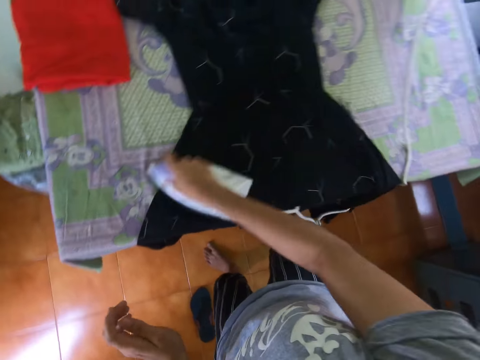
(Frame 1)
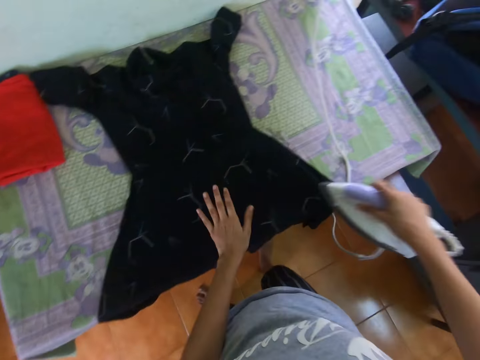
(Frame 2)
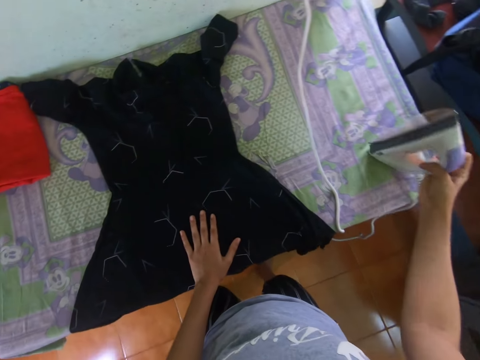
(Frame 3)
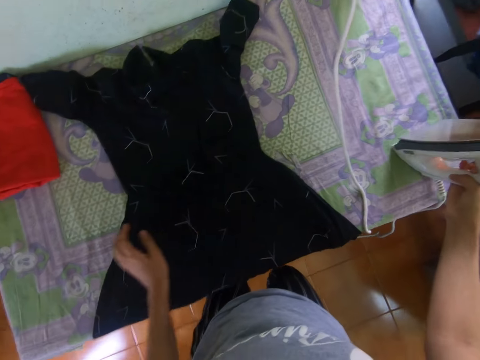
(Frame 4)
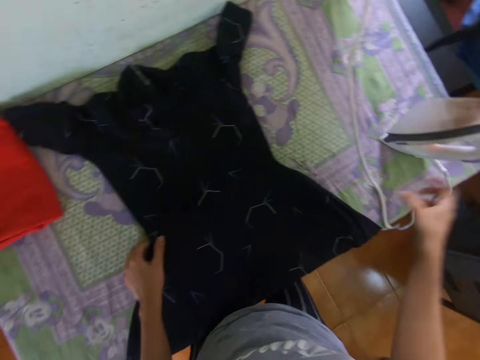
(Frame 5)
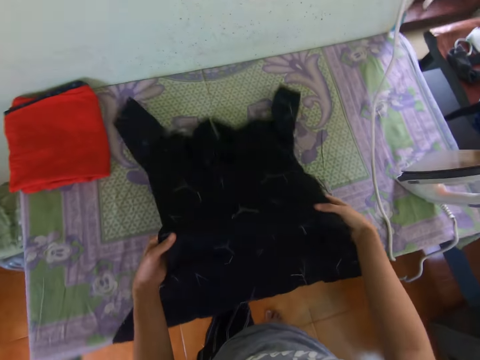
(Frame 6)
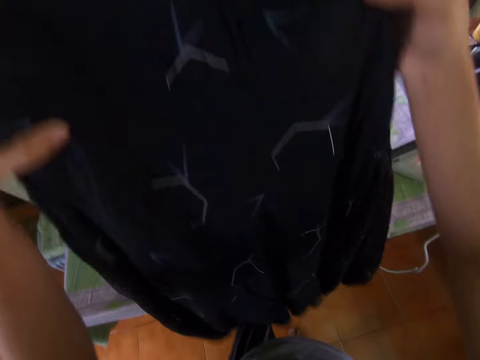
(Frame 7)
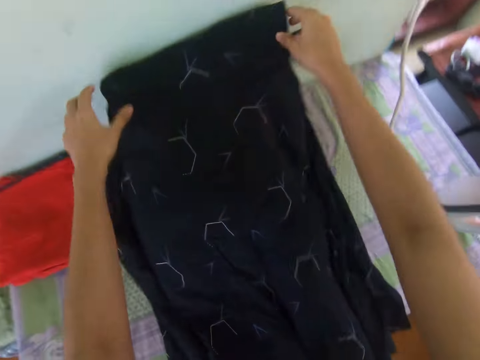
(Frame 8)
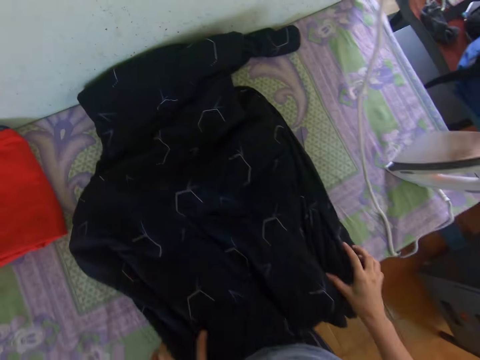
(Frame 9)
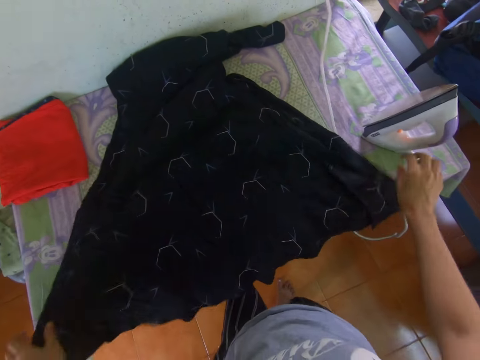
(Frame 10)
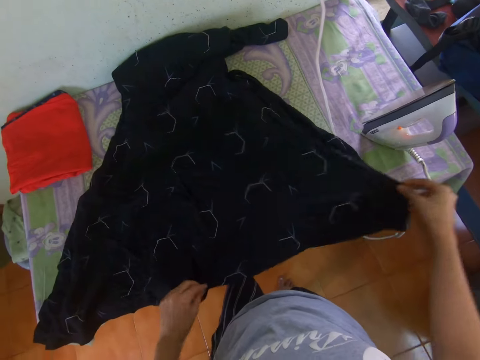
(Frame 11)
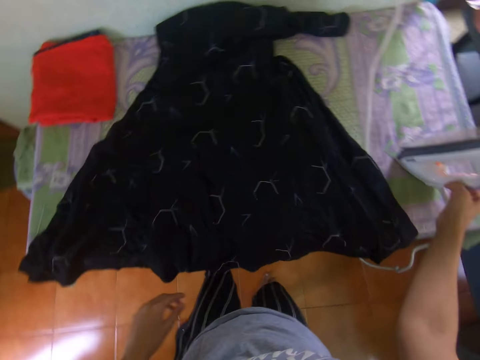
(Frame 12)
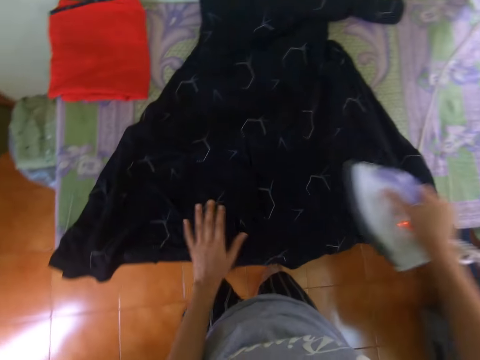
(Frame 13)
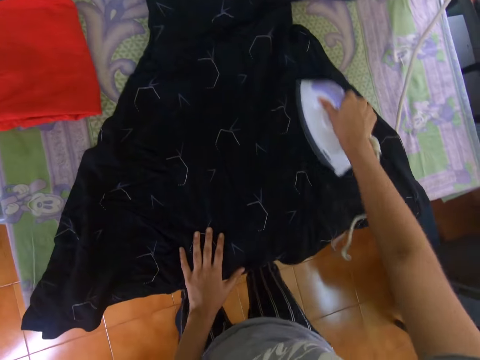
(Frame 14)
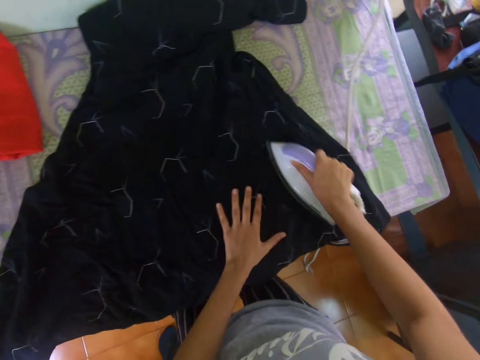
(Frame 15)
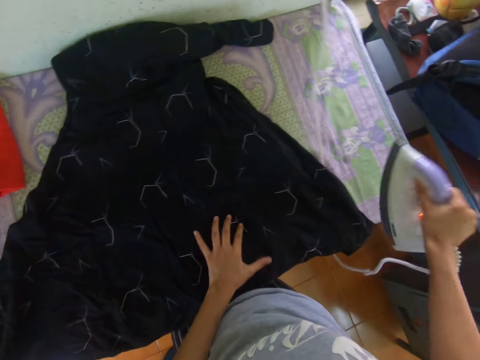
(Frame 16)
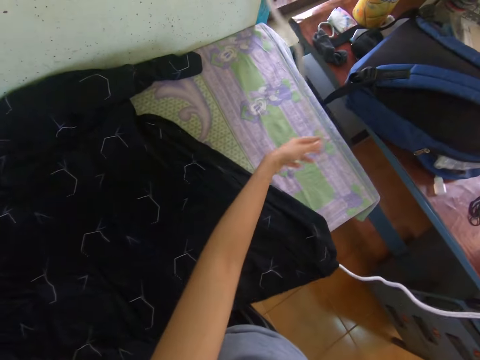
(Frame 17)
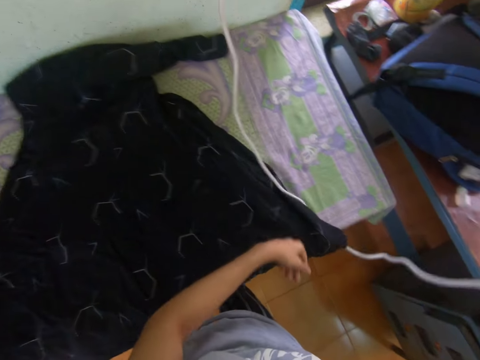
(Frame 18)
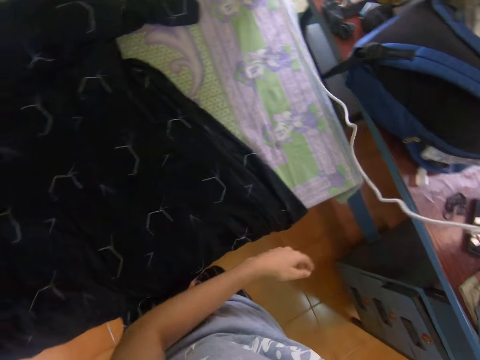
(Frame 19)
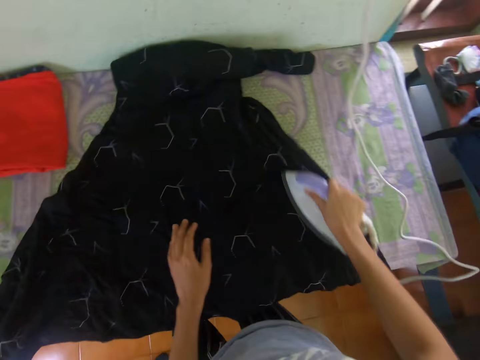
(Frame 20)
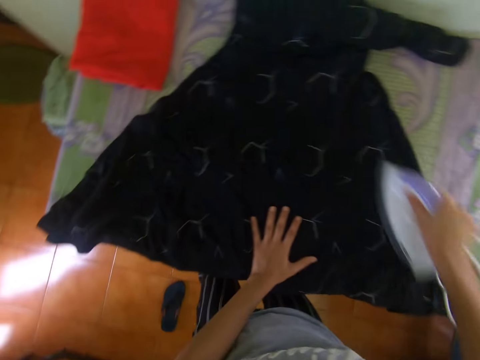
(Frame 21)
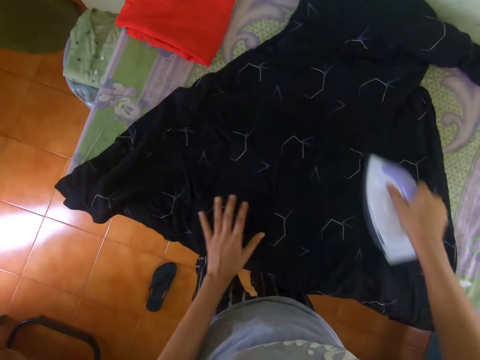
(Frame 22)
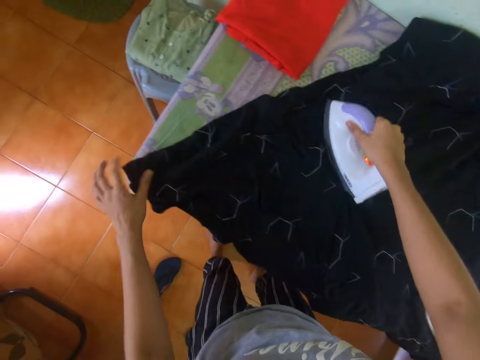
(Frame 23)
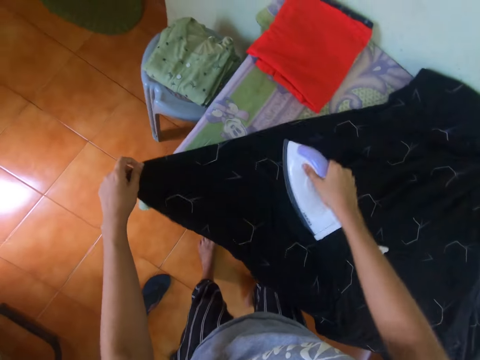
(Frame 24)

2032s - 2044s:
The camera wearer puts the iron box on the table. They lift the dress on the table. They straighten the cloth with both hands. They lay the dress on the table. They pick up the iron on the table. They iron the dress on the table with the iron box. They lift the iron up in the room. They push a wire away from the dress. They iron the dress on the table.

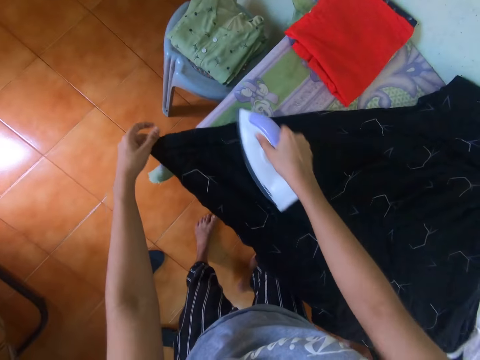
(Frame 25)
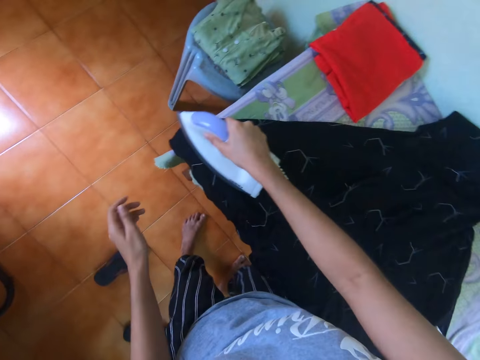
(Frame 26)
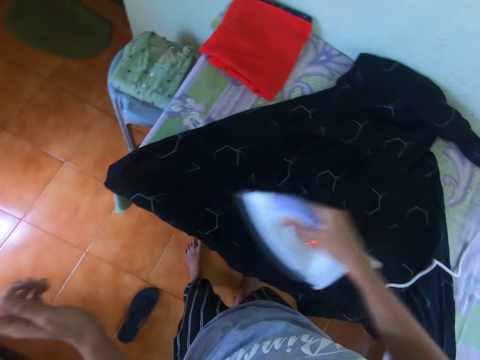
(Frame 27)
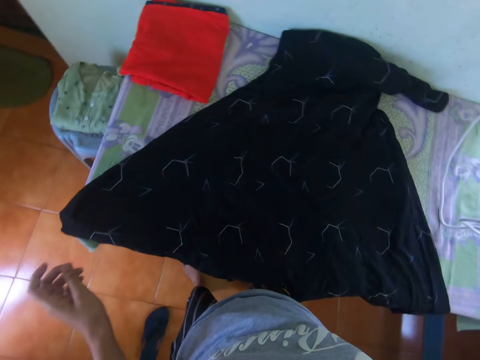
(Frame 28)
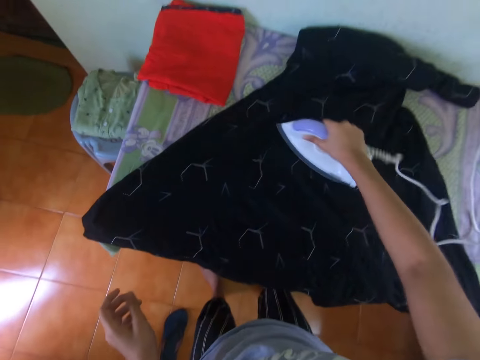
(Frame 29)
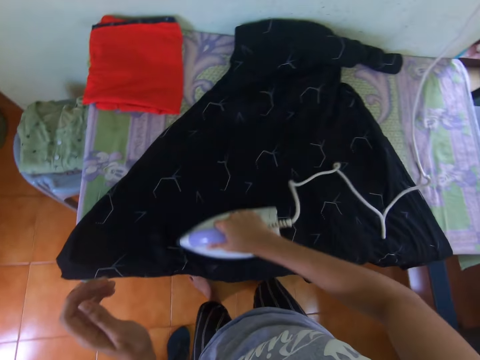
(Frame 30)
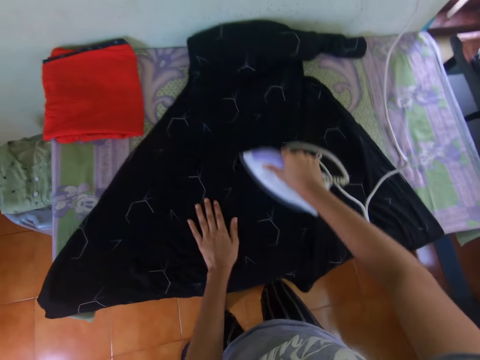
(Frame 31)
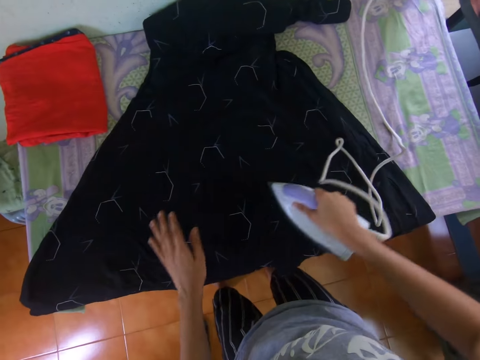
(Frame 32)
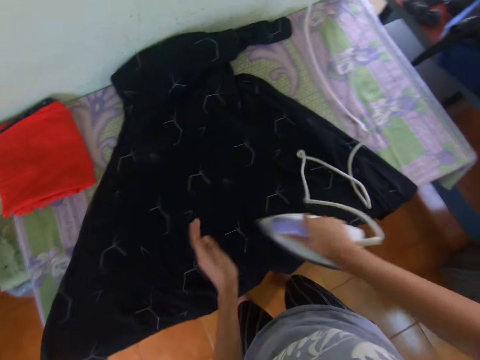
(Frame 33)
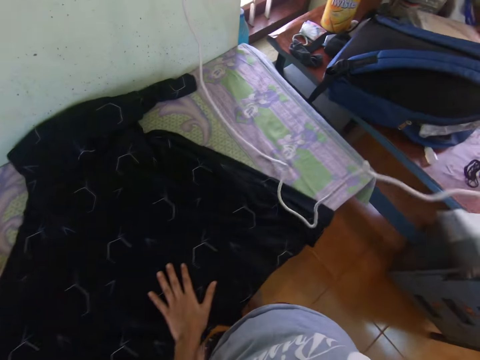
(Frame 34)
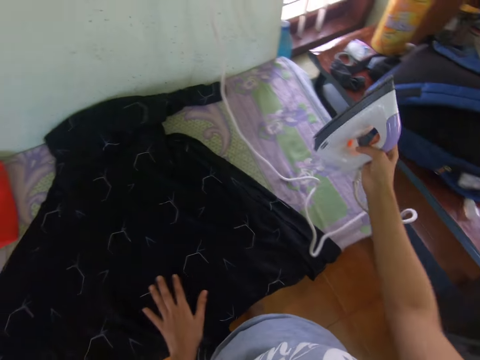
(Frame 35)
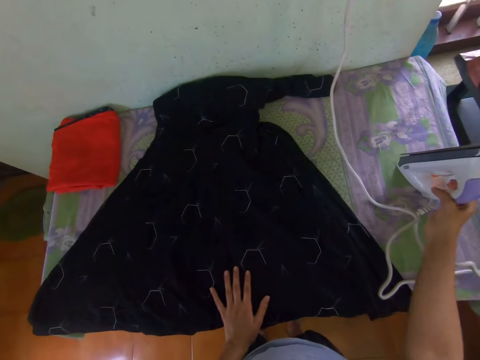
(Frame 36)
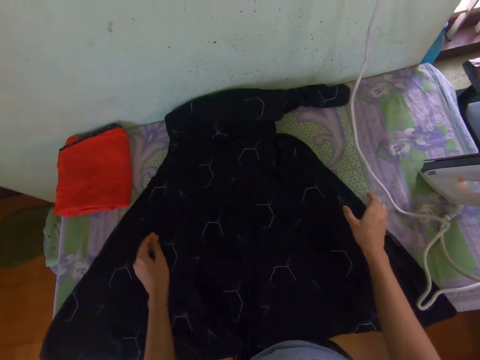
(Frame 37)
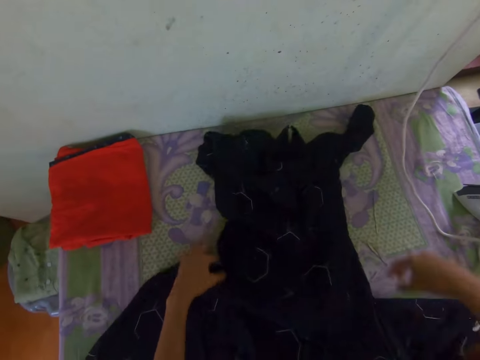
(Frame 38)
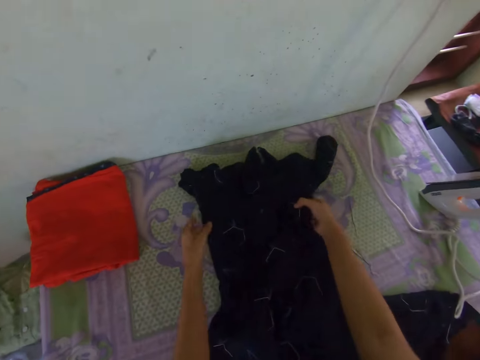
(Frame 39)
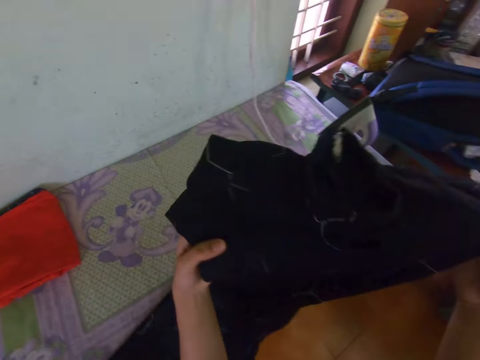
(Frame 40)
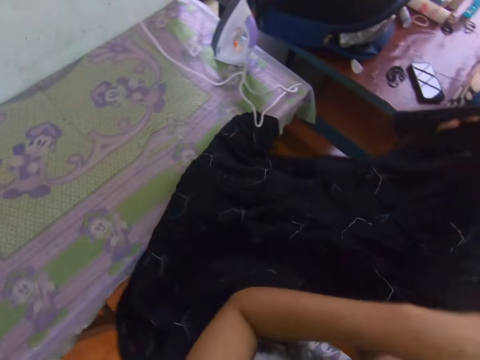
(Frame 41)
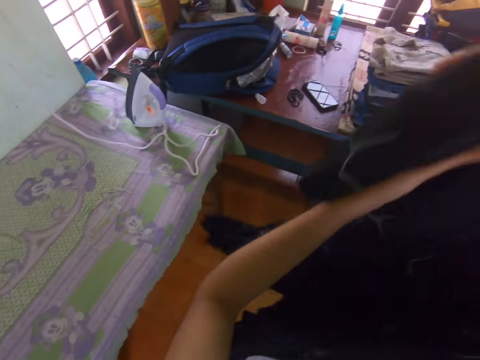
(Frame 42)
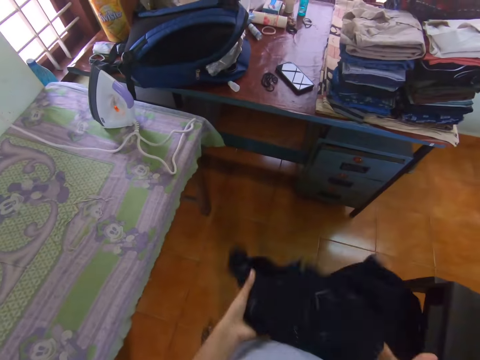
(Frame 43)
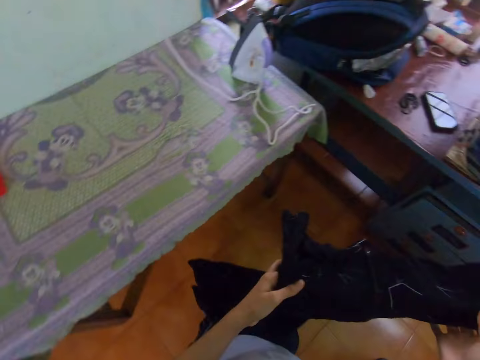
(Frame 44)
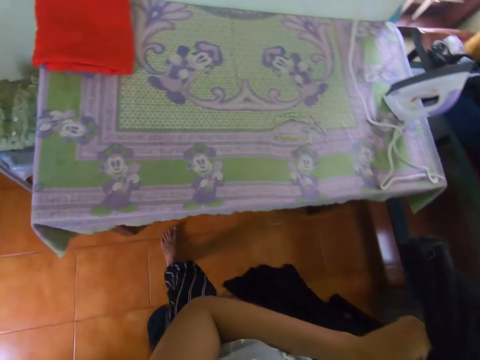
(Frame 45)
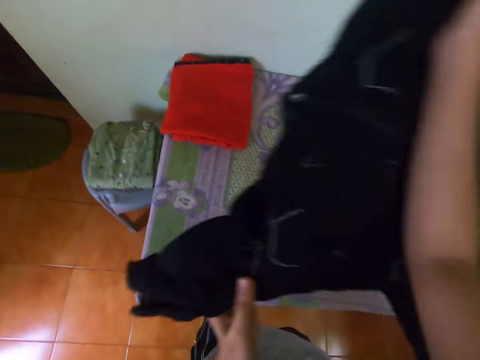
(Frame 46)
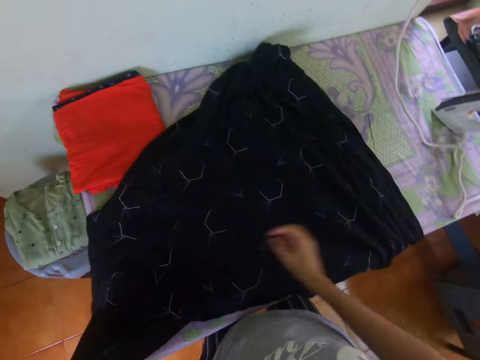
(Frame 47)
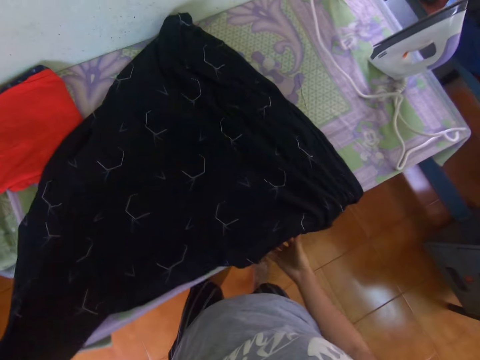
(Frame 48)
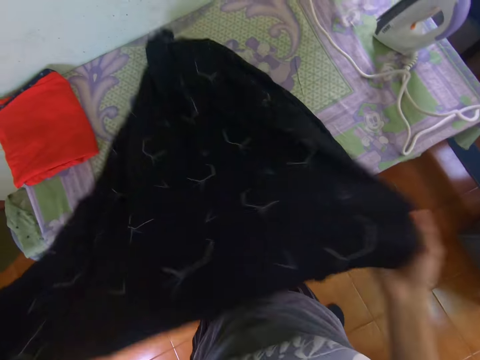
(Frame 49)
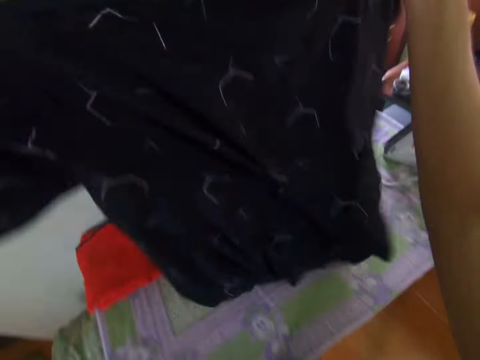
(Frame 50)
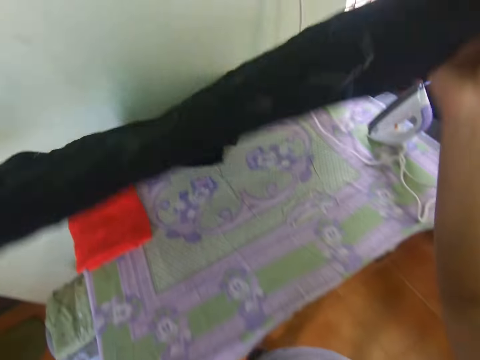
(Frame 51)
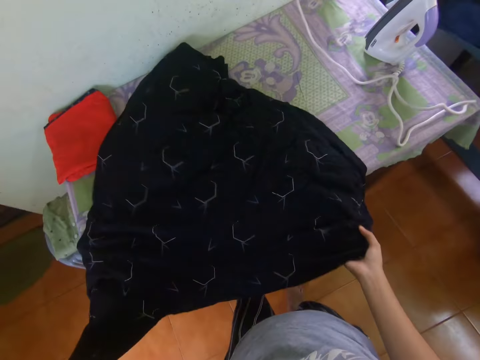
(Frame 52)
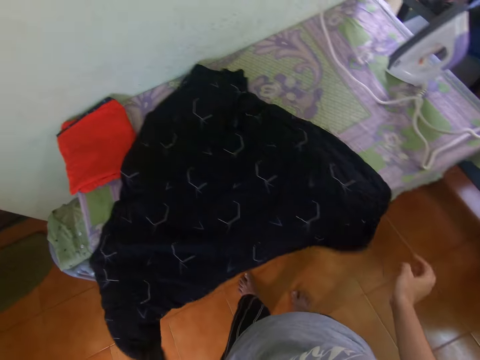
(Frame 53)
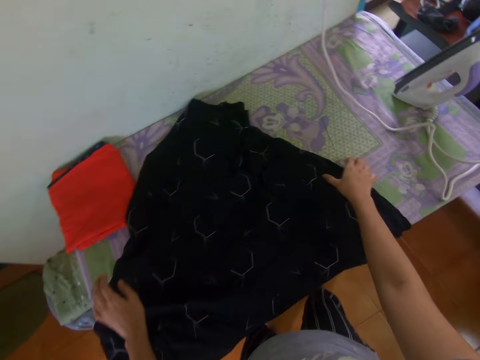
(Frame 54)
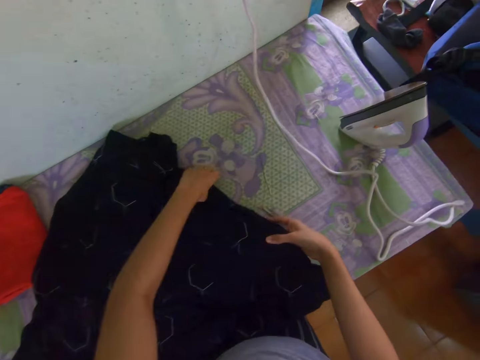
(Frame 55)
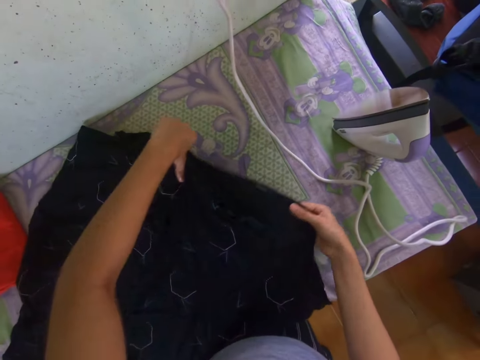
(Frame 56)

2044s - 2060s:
The camera wearer lifts the iron up in the room. They iron the dress on the table. They put the iron box on the table. They pick up the dress on the table. They straighten the cloth with both hands. They lay the dress on the table, lift the dress on the table and lay the dress on the table.
